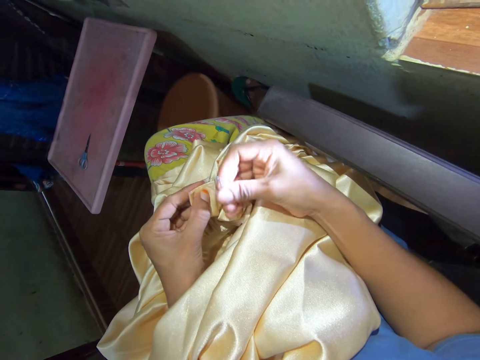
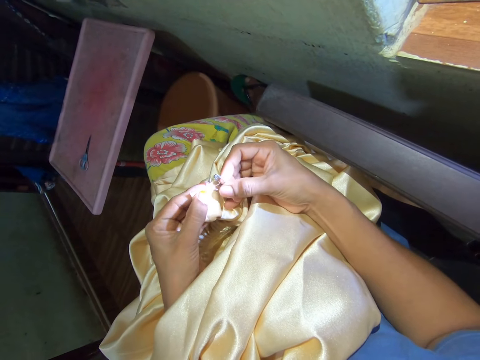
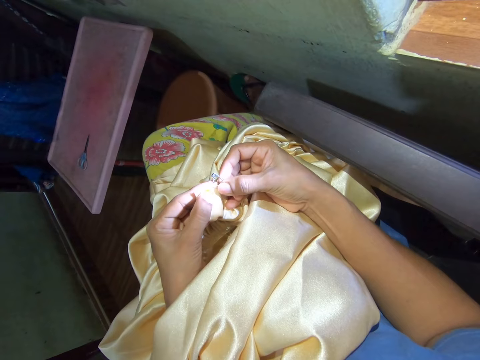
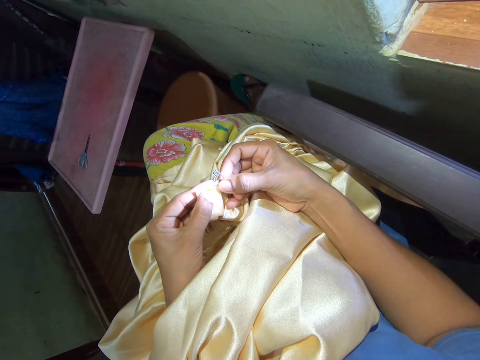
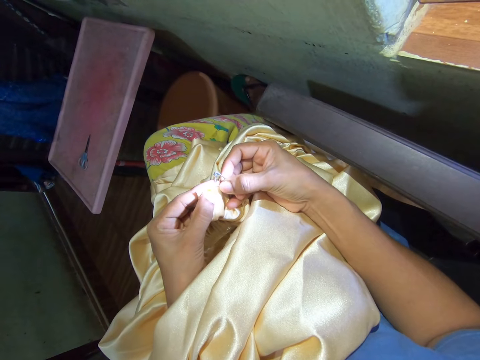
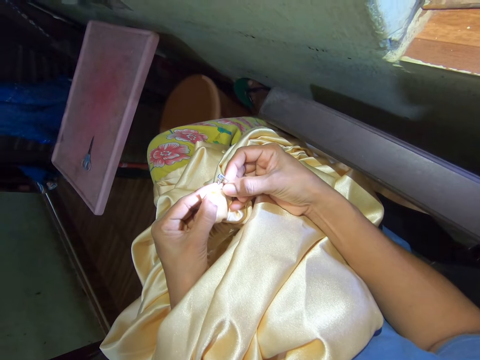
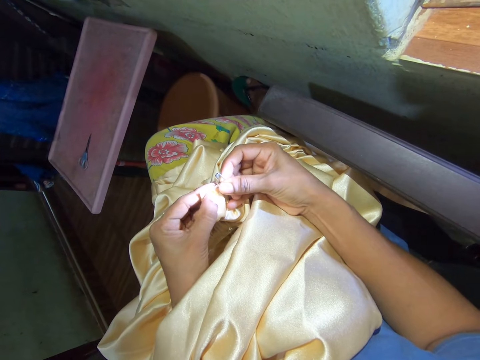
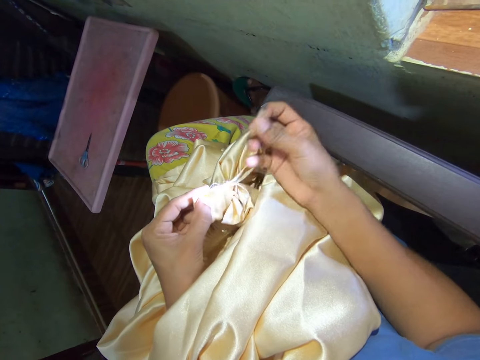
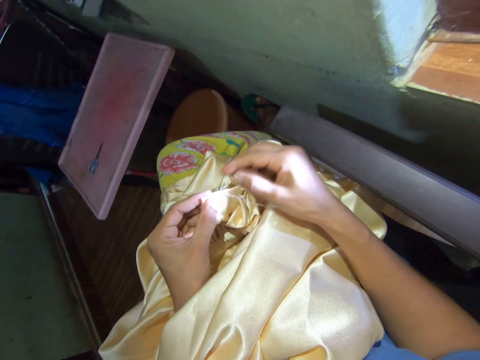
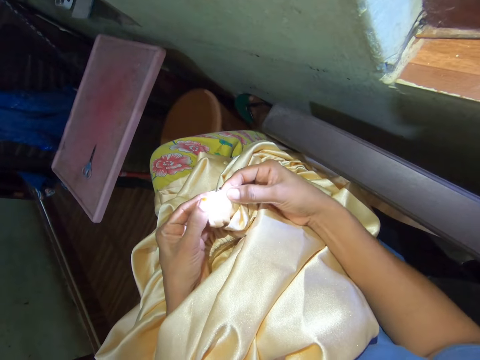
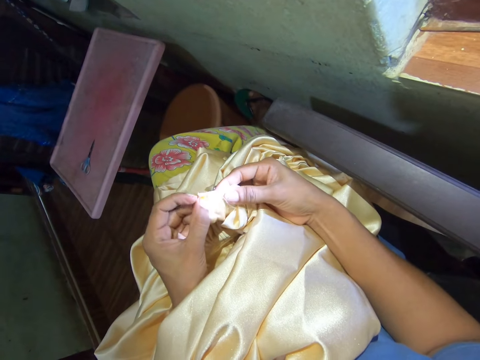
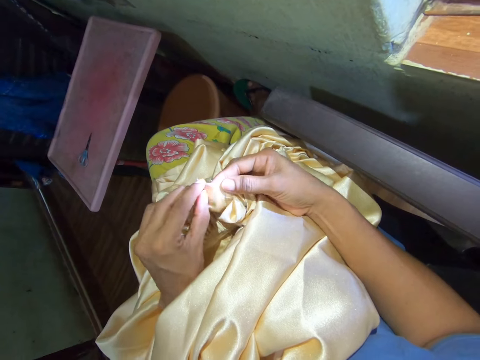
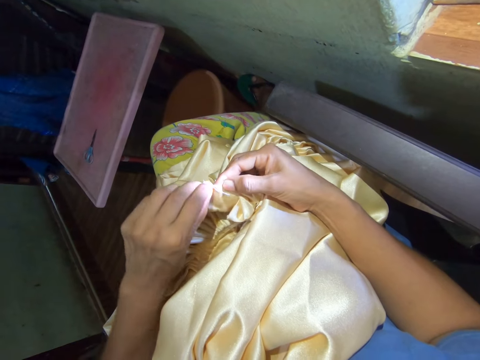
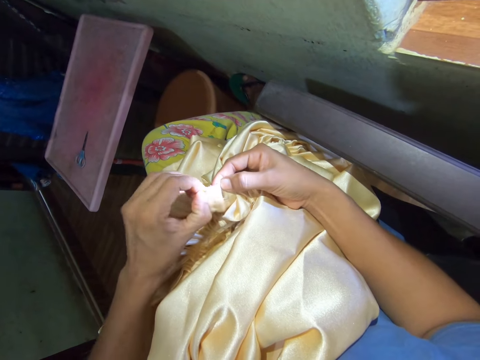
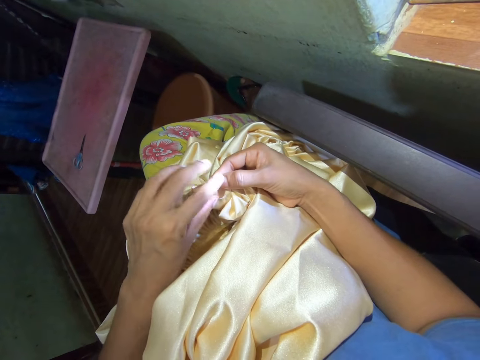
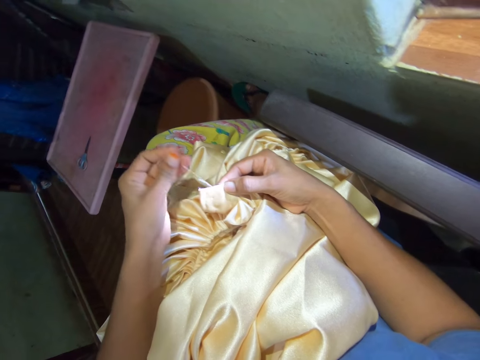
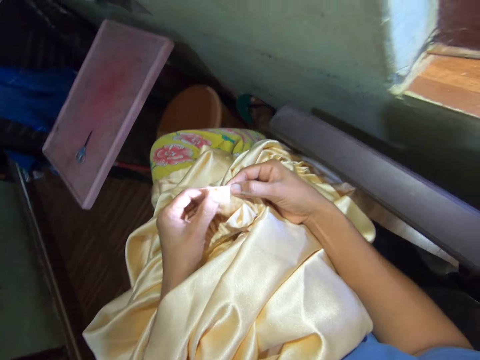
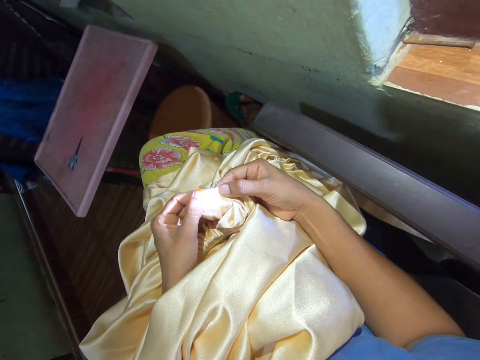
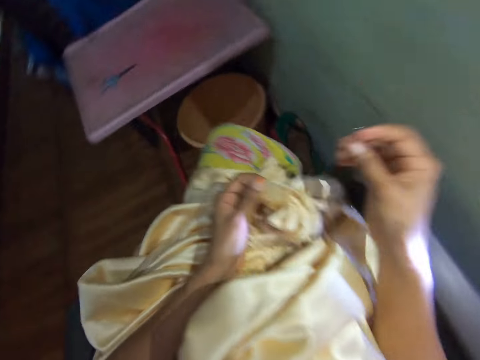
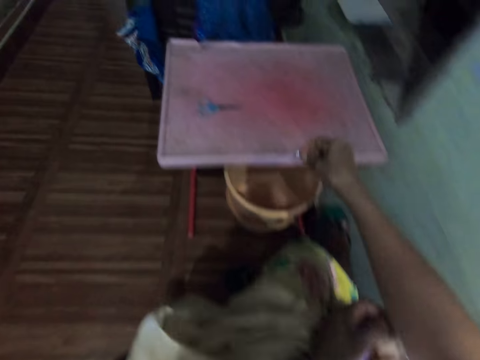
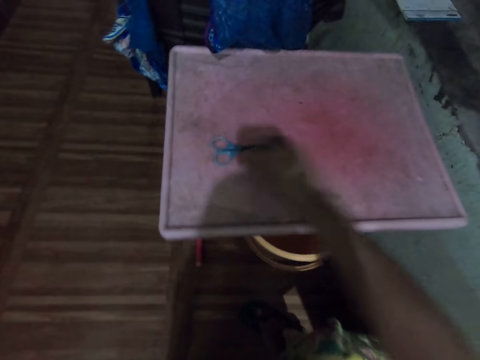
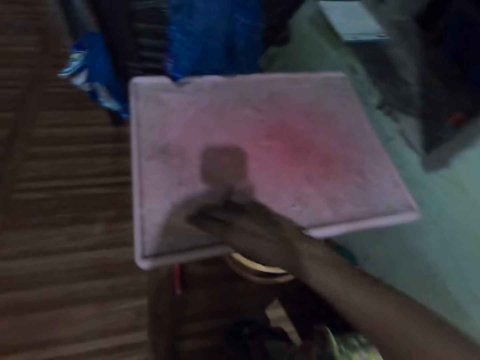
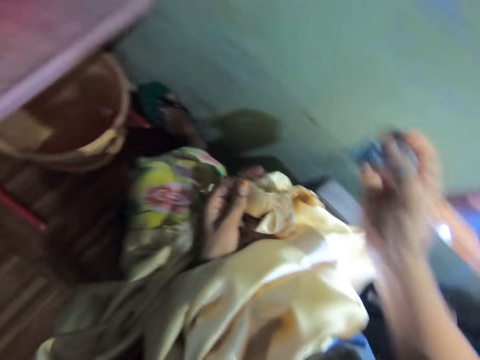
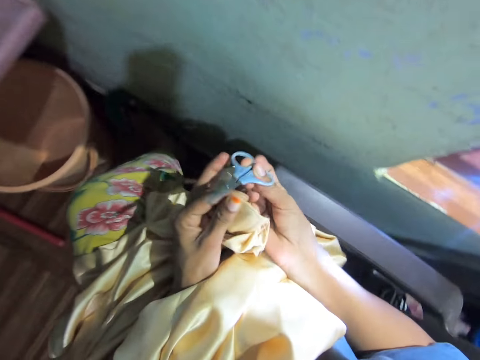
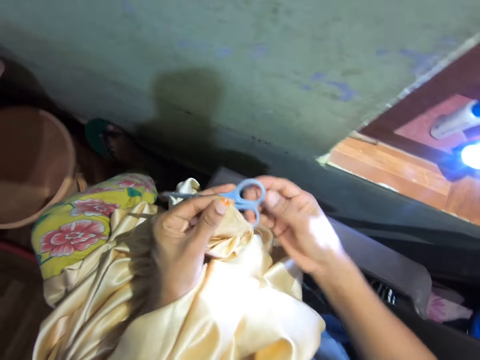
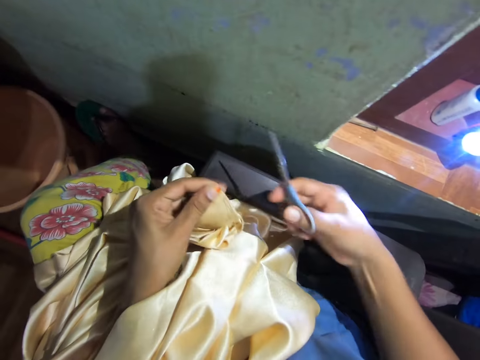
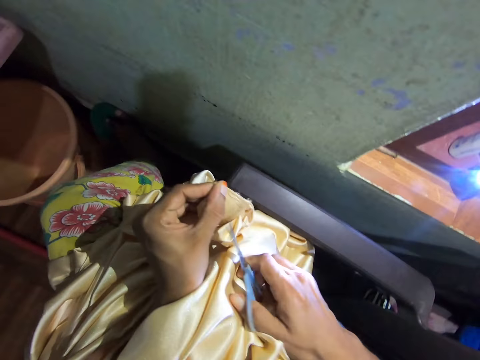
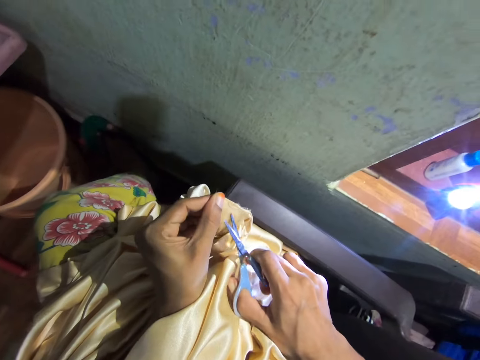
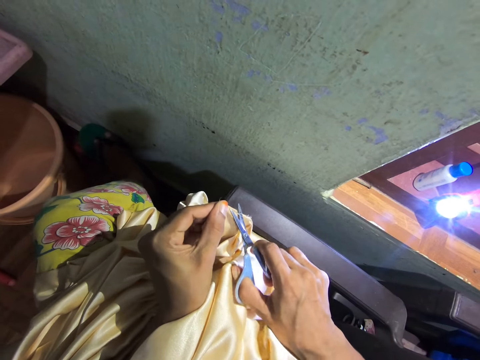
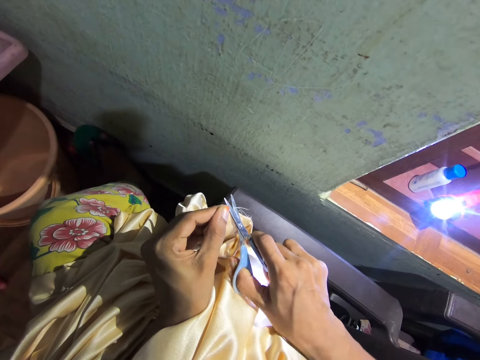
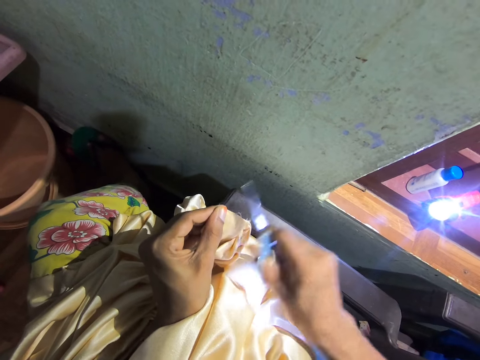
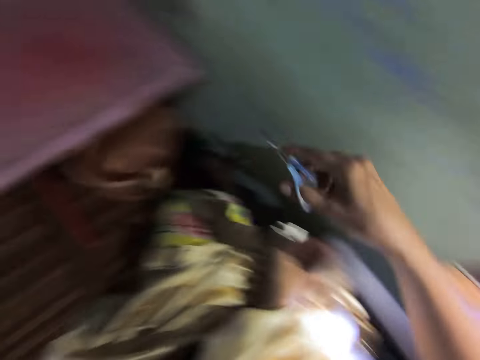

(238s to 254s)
The camera wearer pulls a pin. They push the safety pin into the cloth. They pull the safety pin with the right hand, pull a thread with the pin. They touch the cloth with hands. They pull the thread with the fingers of the left hand. They move a hand, look at the cloth, and move a hand. They put the safety pin on the table with the right hand. They pick up the scissors from the table with the right hand. They hold the scissors with hands. They turn the scissors. They cut the thread with the scissors.

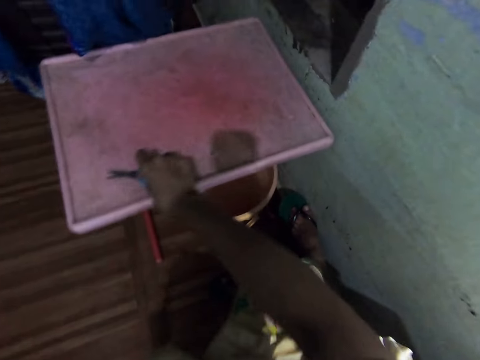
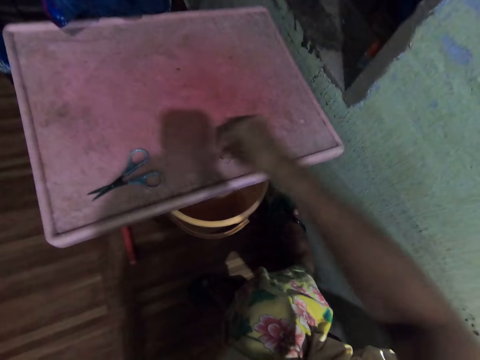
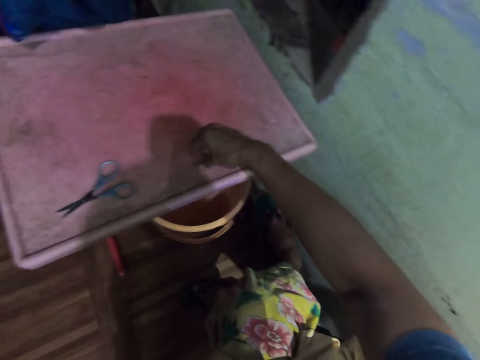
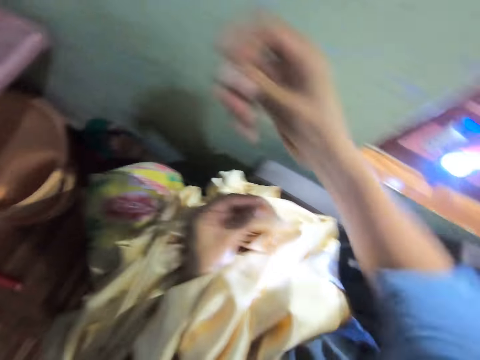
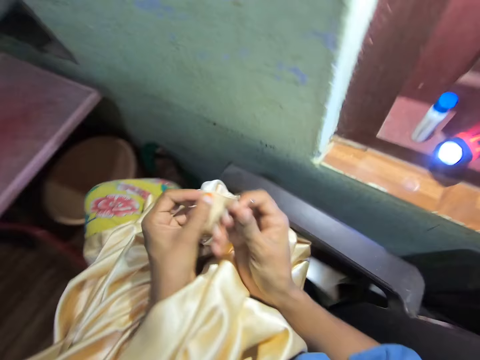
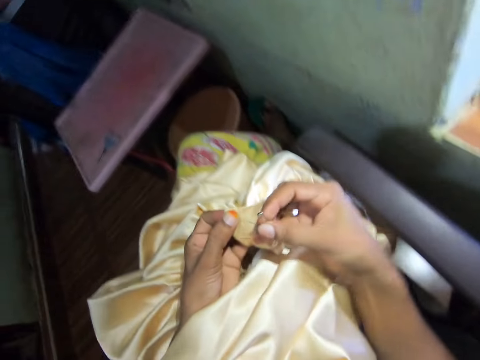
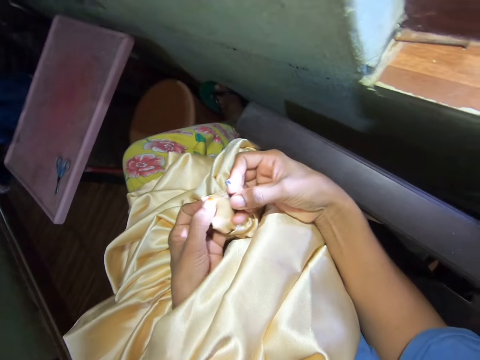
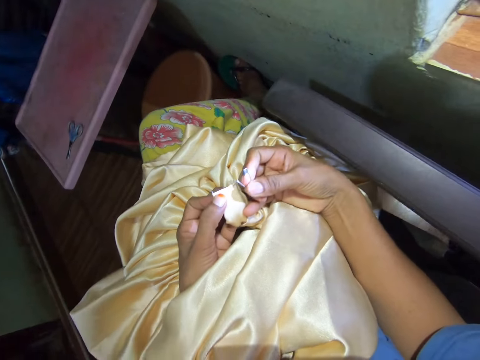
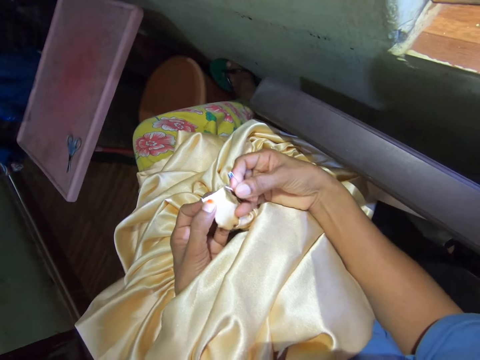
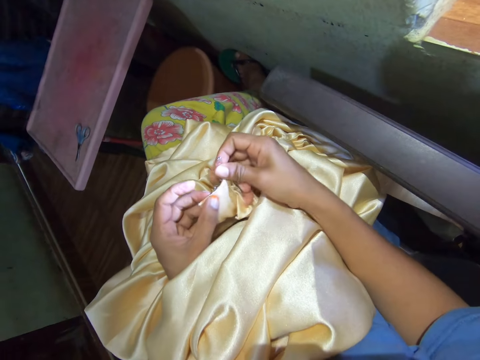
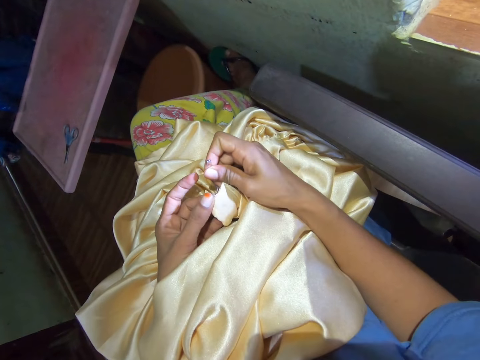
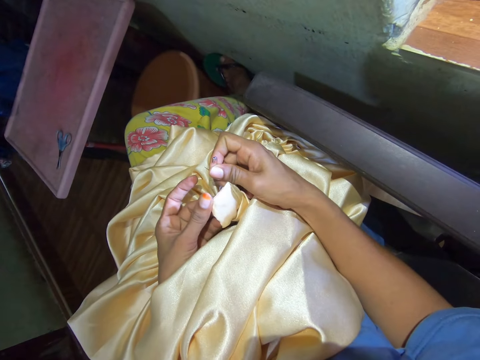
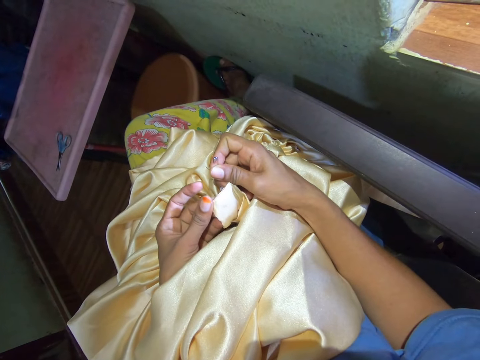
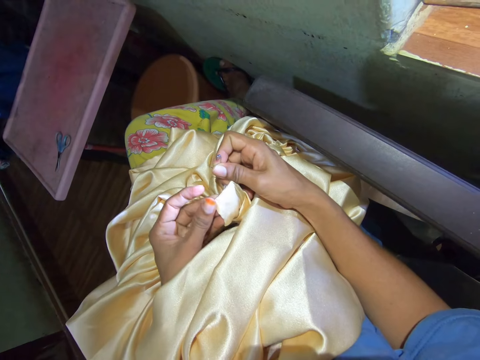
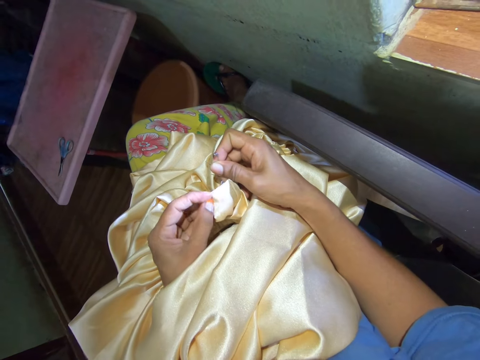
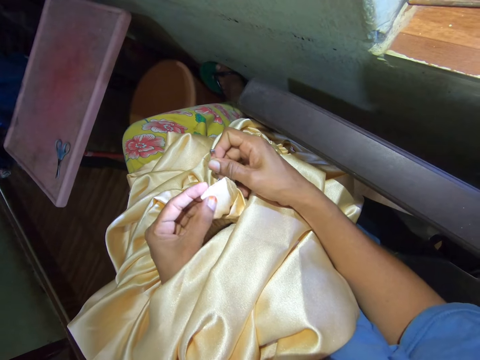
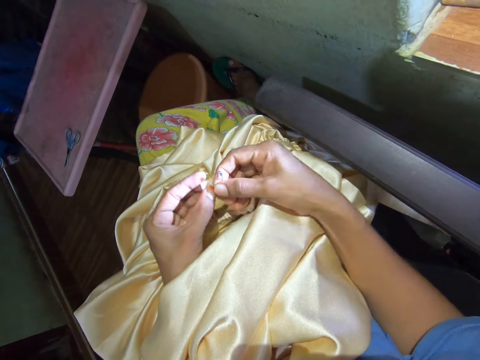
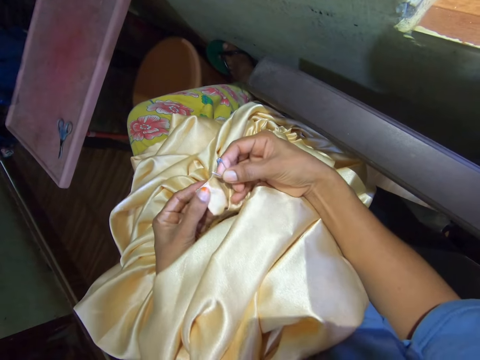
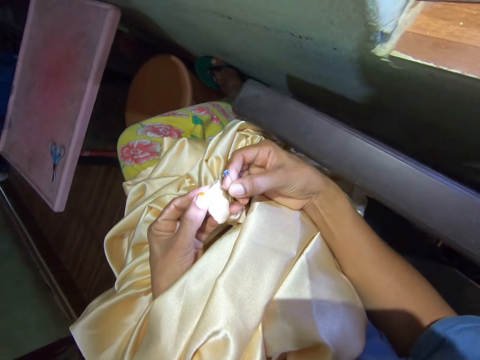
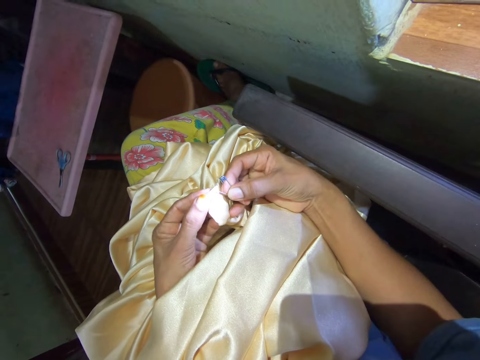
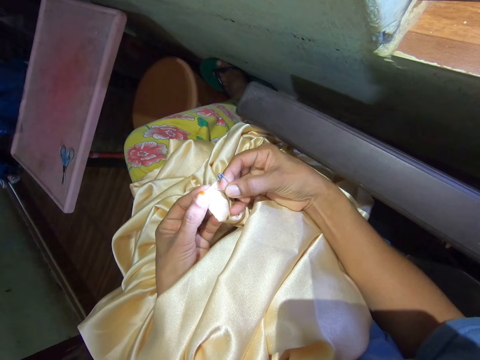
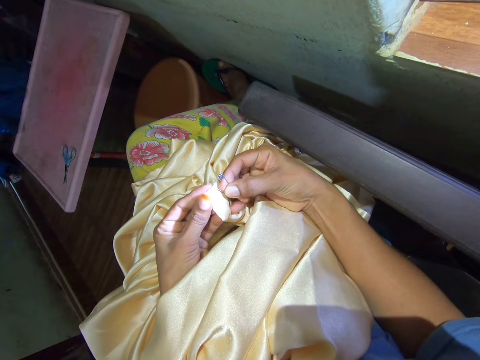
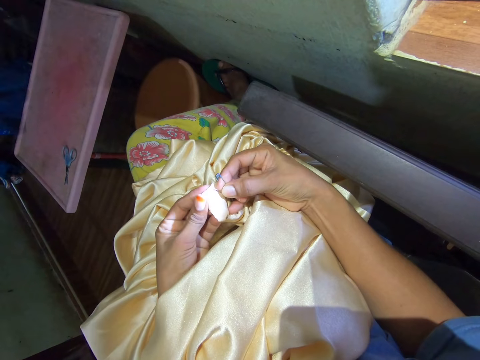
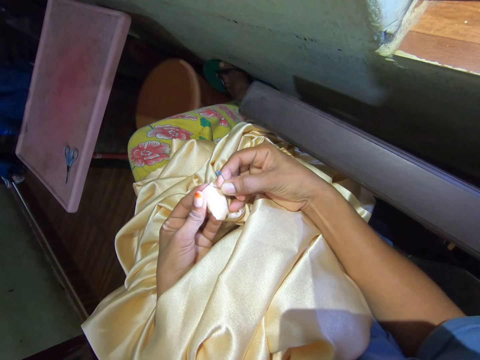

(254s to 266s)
The camera wearer moves a hand. They put the scissors on the table with the right hand. They pick up the safety pin from the table with the right hand. They place the pin on a cloth. They look at the cloth. They hold the pin. They push the safety pin in the cloth.
